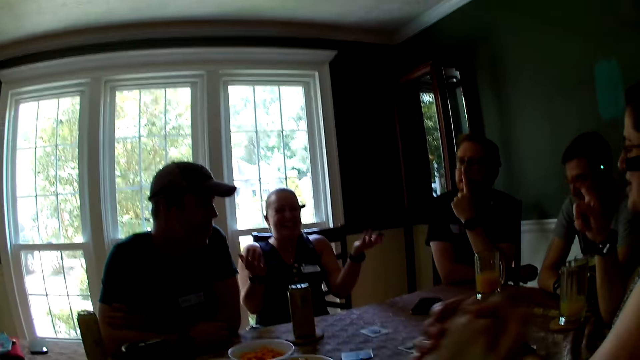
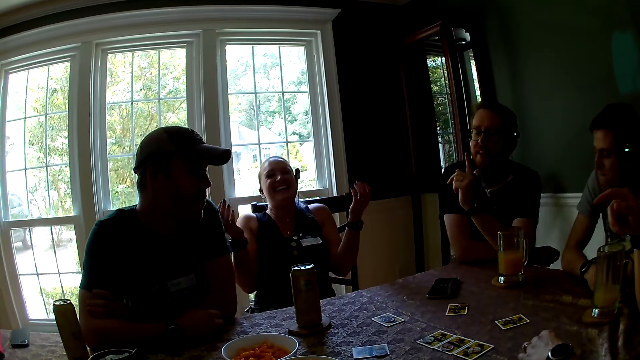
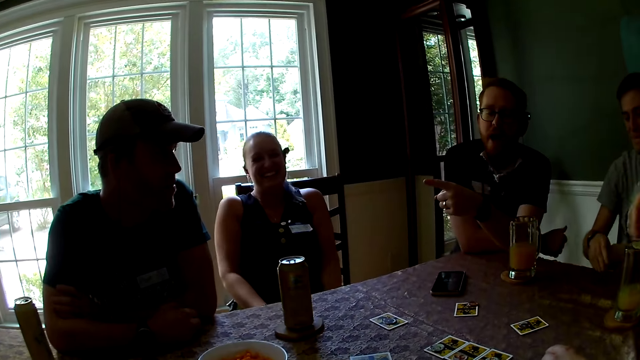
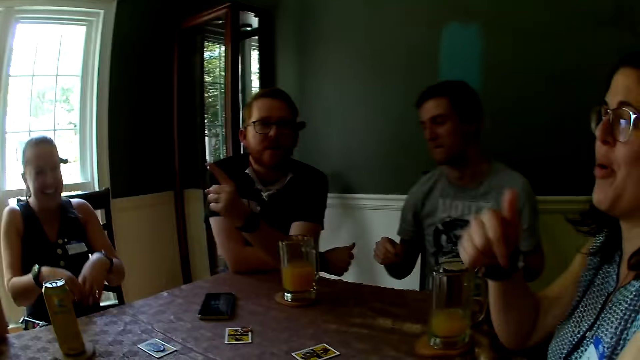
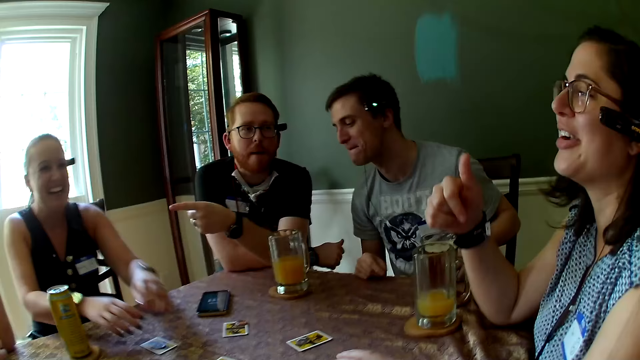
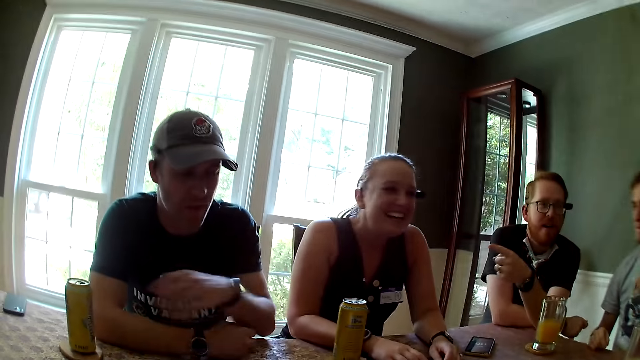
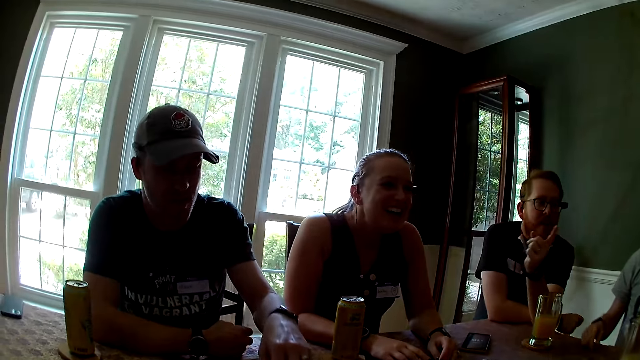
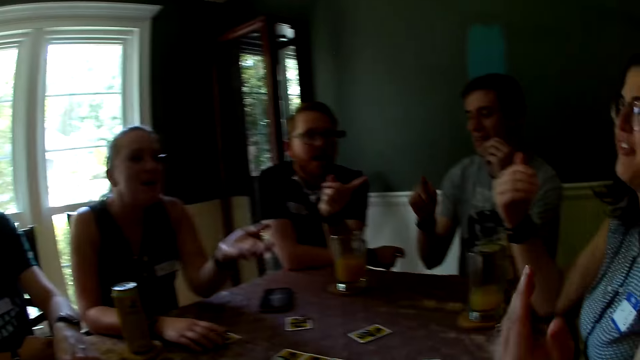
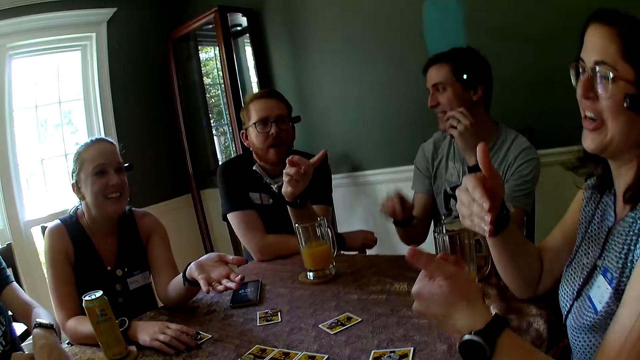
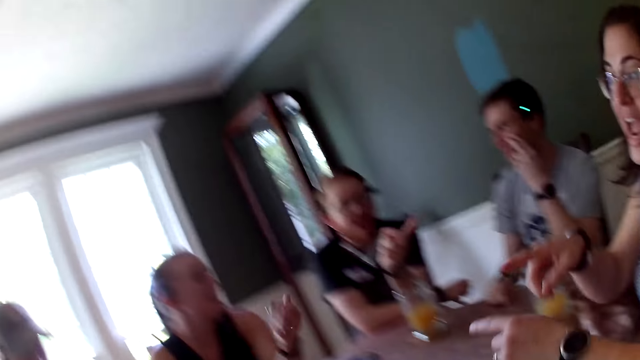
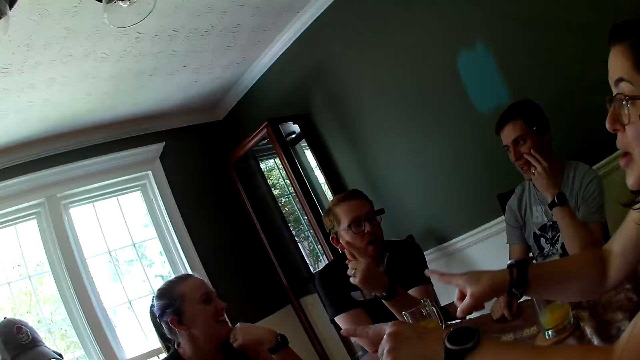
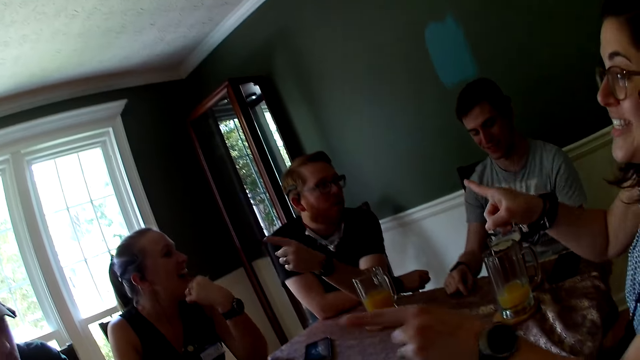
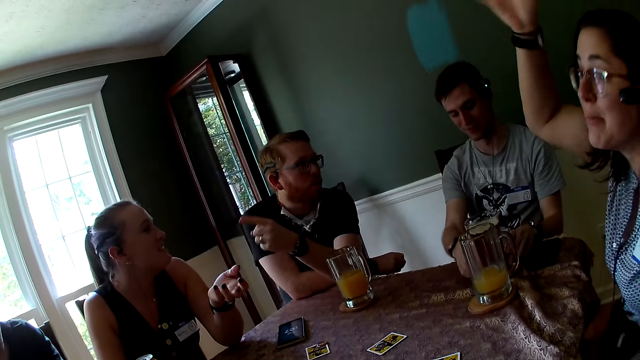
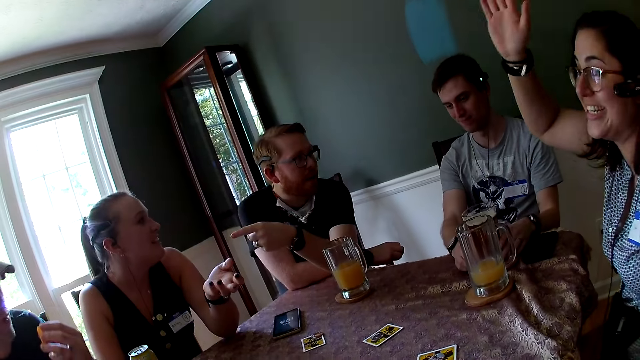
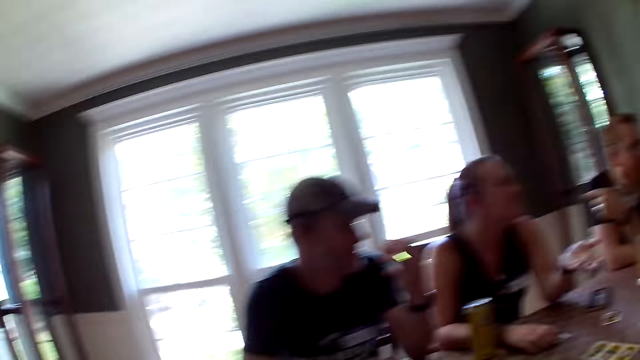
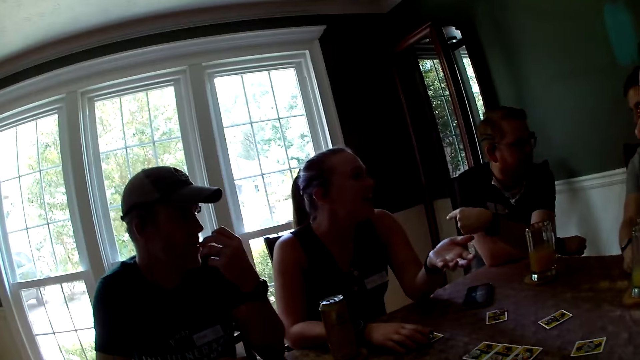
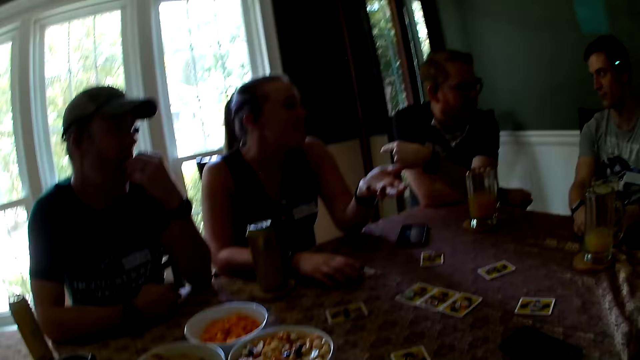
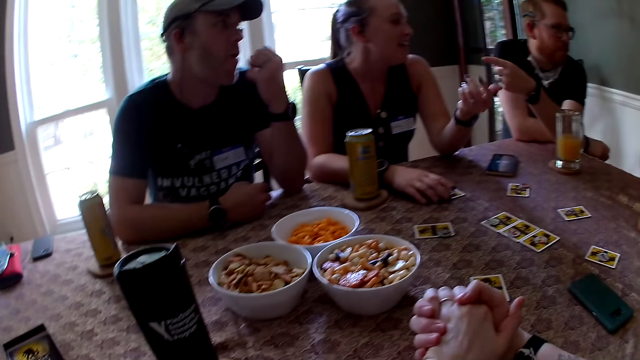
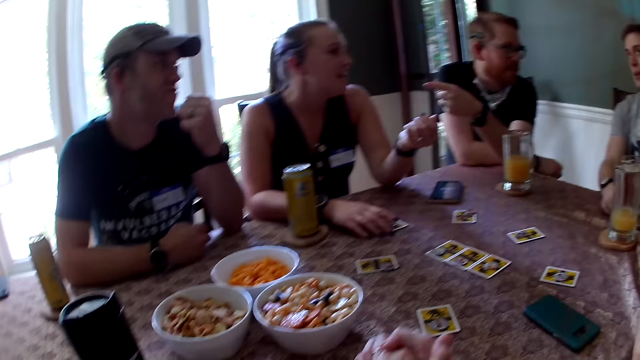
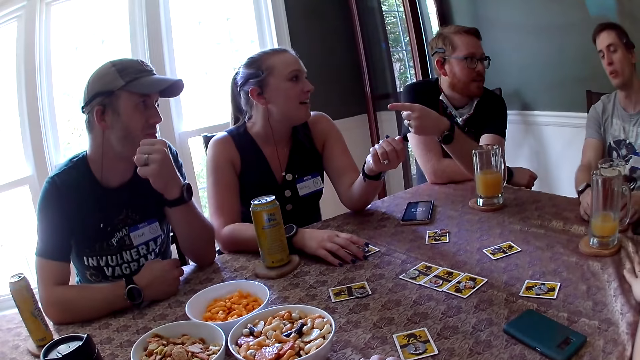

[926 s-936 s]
A woman leans back. A man interacts with the group. Another man takes cheese balls from the plate with his left hand. A third man interacts with the group. Another woman interacts with the group. The first woman interacts with the group. The second man eats the cheese balls in his left hand.

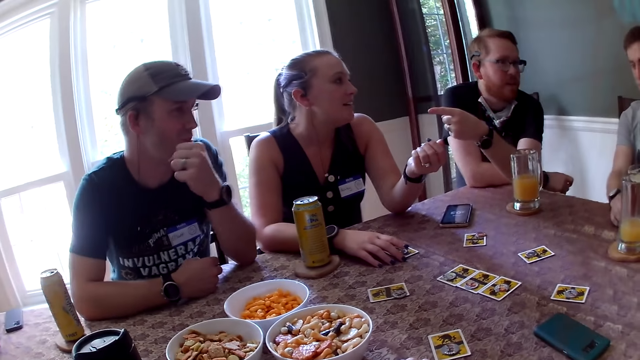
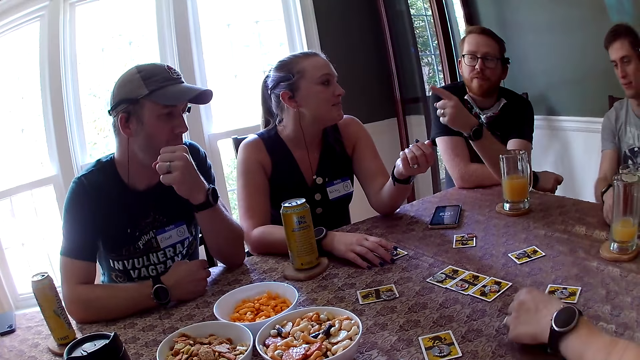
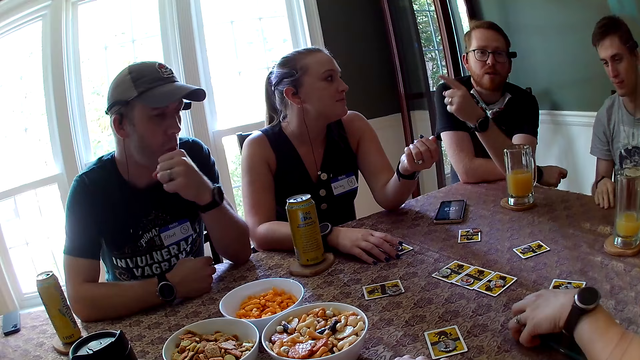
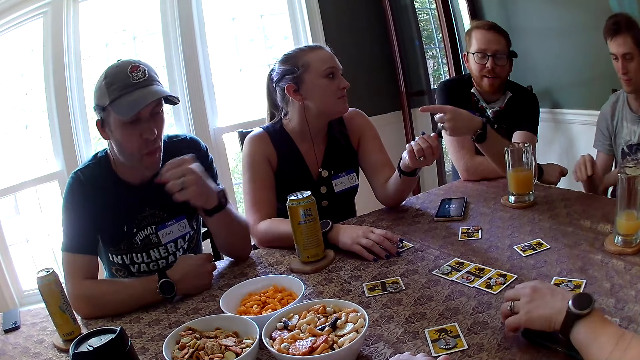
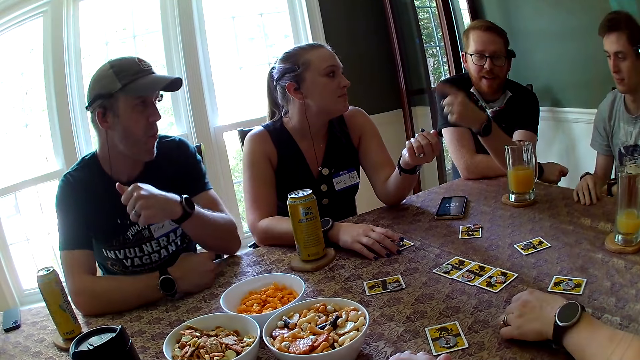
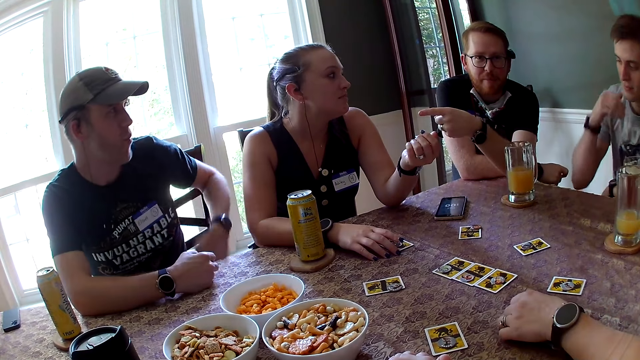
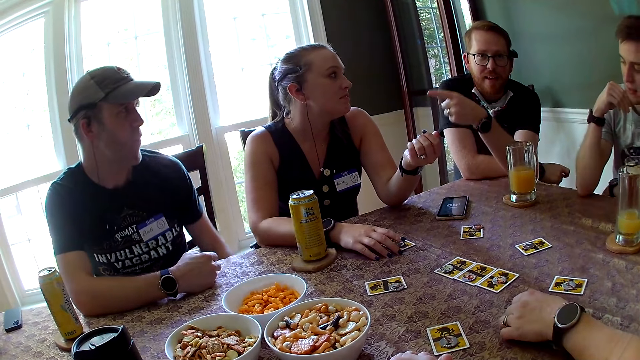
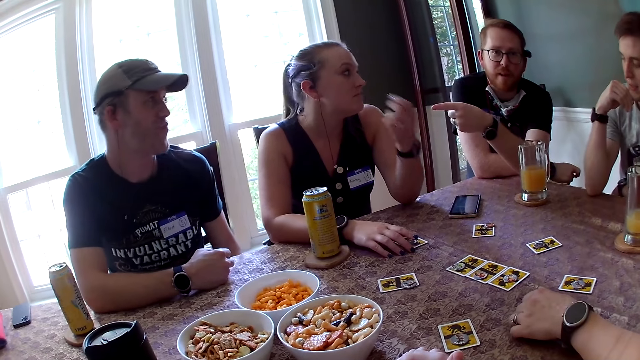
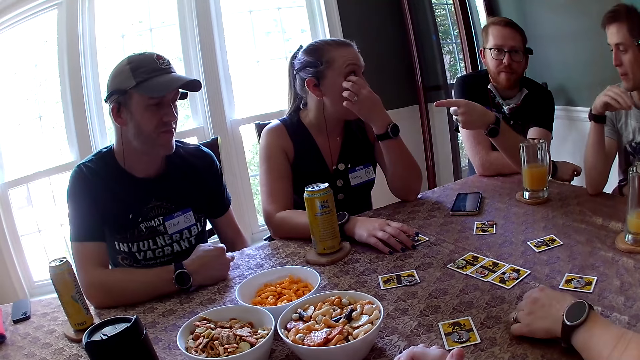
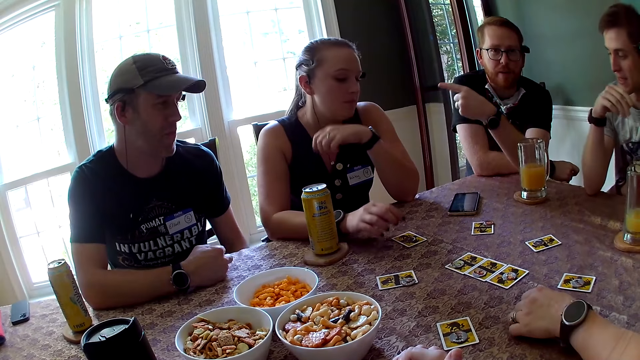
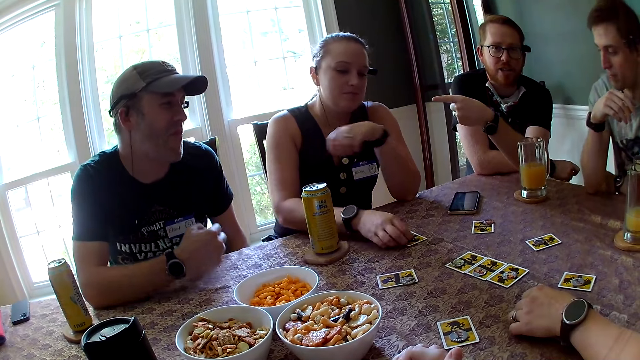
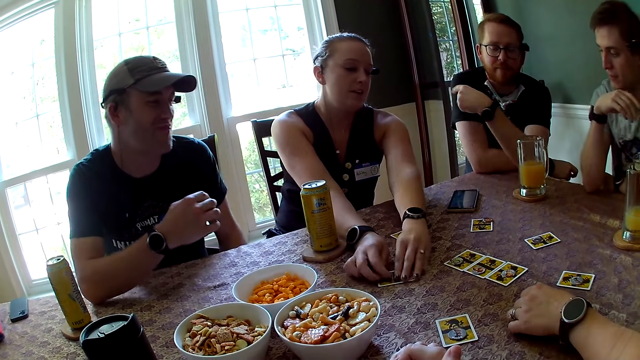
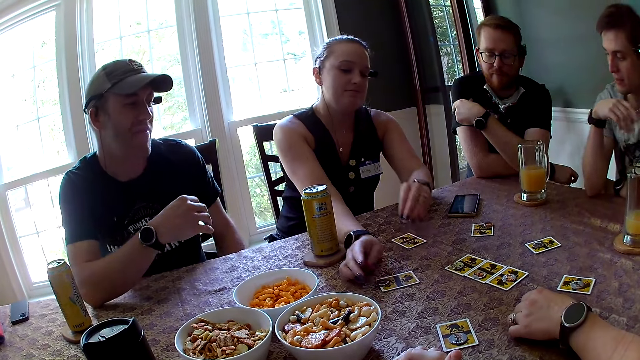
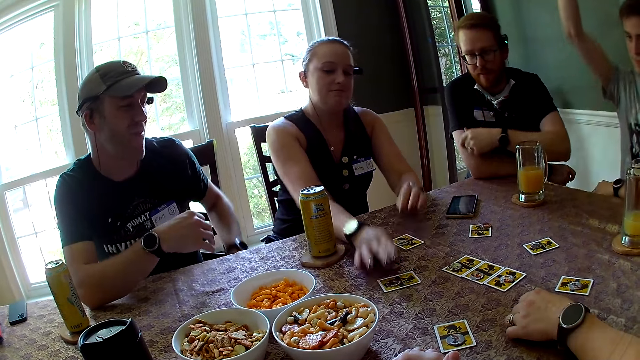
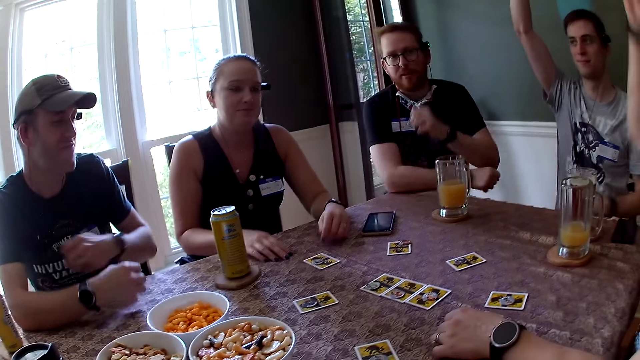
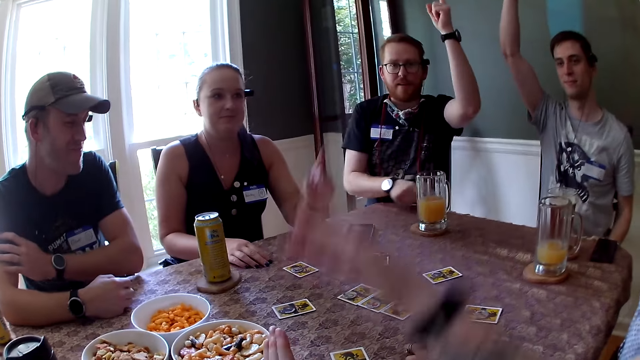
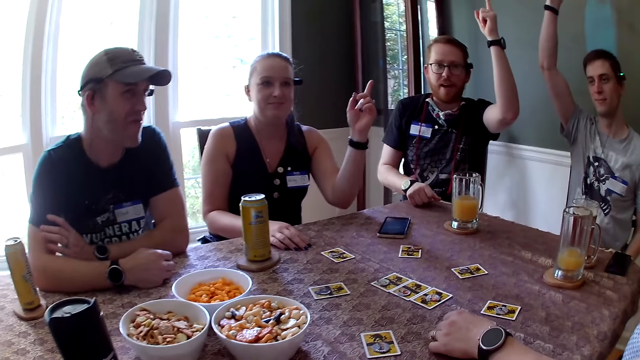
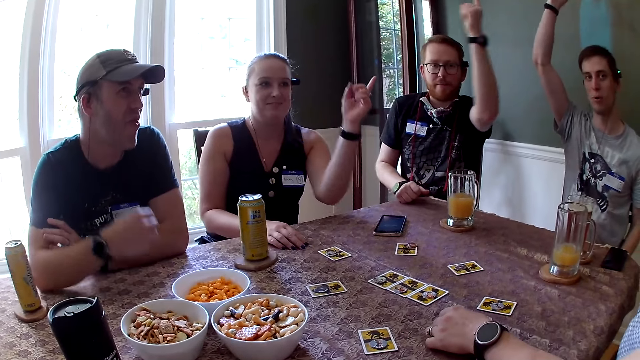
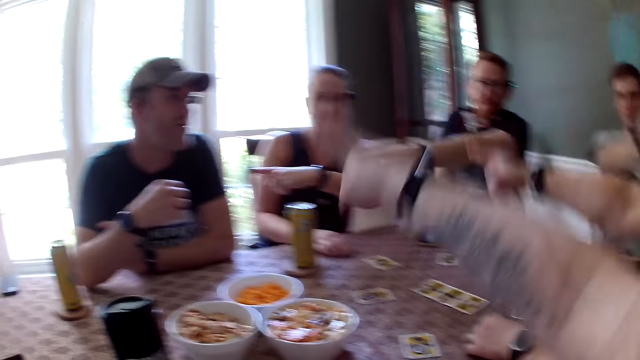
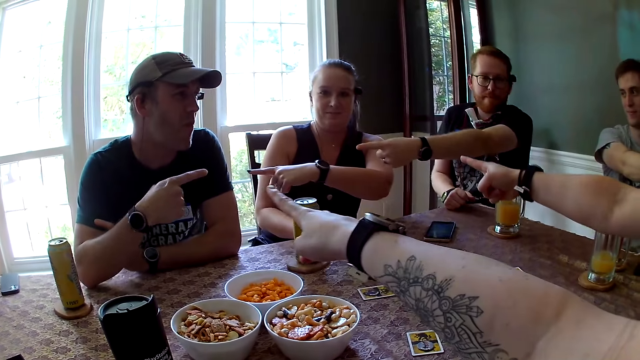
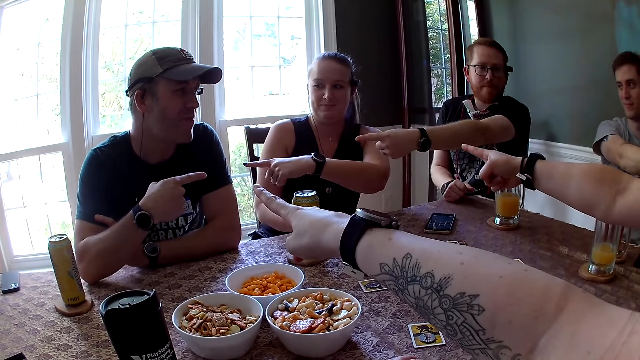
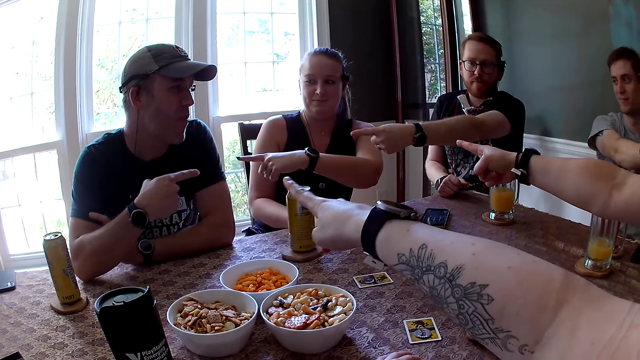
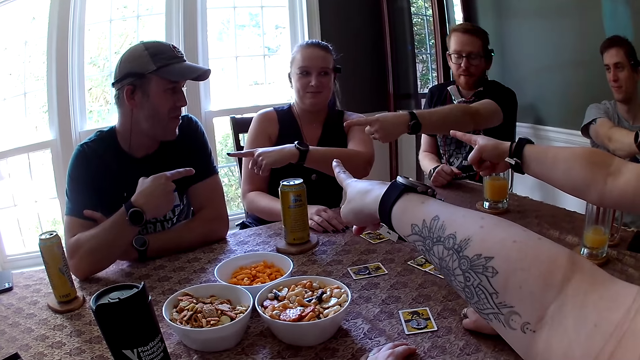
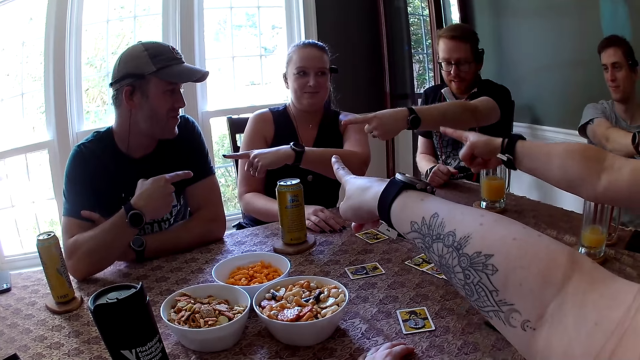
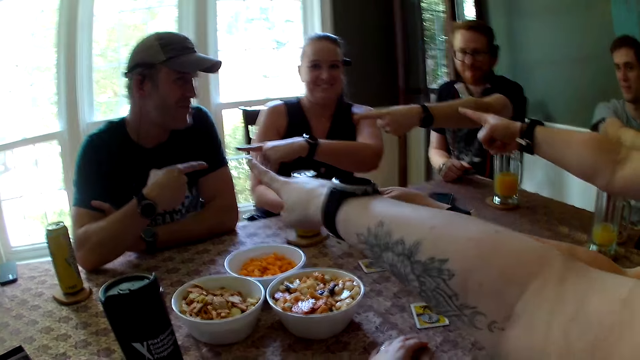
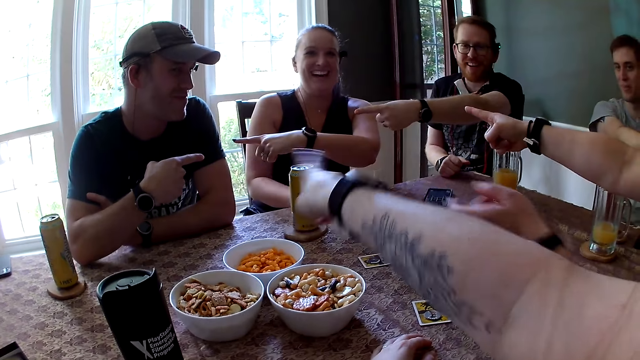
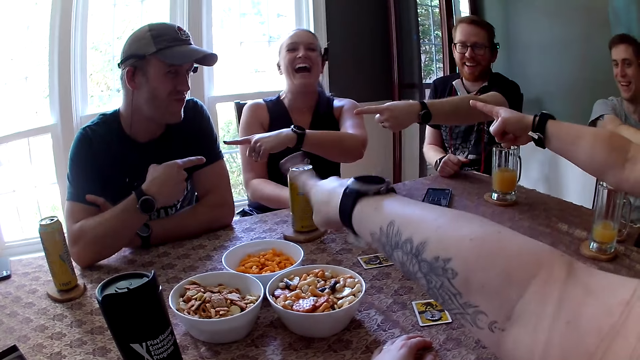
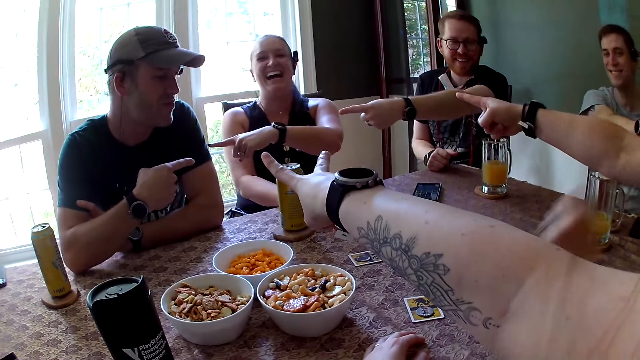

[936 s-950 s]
A woman adjusts a phone on the table with her left hand. She touches the chip. A man talks with gestures. Another man puts hands under the table. A third man leans on the table. Another woman touches the eye. She picks the token from the card on the table with her right hand. She picks the token again. She places the token on the card on the table with her right hand, and places the token on the card on the table with her left hand. The third man raises the hand. The first man raises the hand. The second woman raises the hand. The second woman points at the second man. The first woman points at the second man. The first man points at the second man. The third man points at the second man. The camera wearer points at the second man. The second man points at the second woman. The camera wearer points at the second woman. The first woman pushes the camera wearer's hand.
